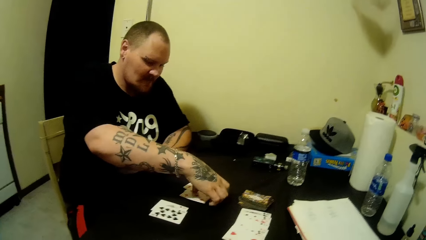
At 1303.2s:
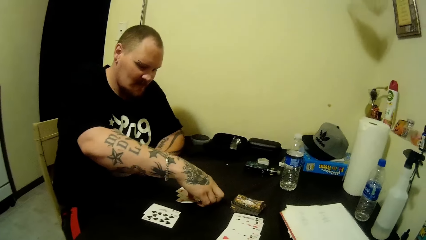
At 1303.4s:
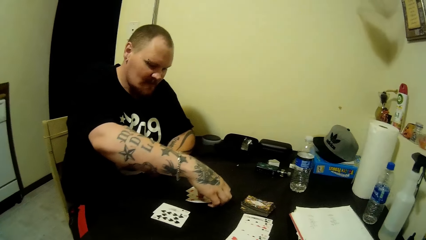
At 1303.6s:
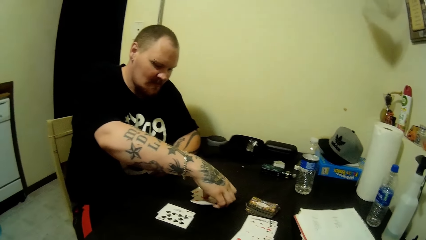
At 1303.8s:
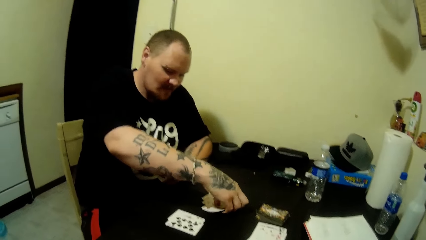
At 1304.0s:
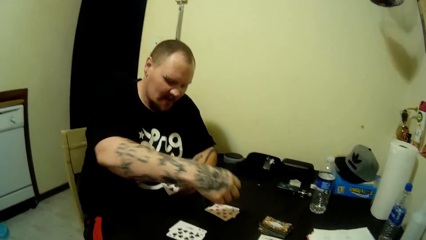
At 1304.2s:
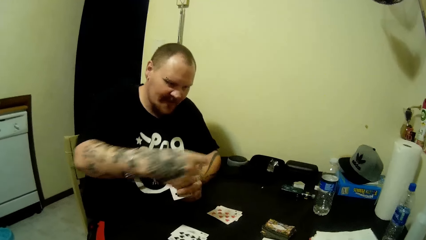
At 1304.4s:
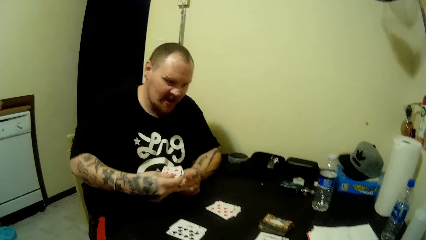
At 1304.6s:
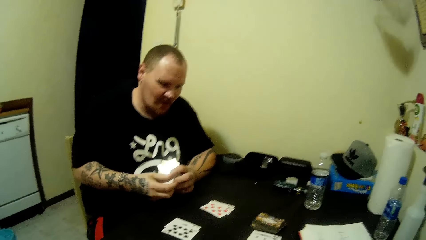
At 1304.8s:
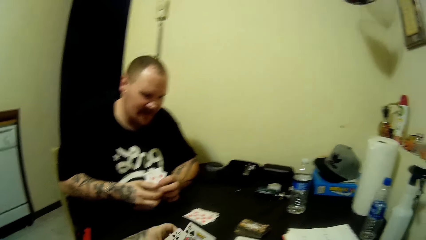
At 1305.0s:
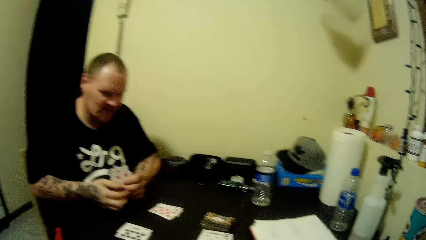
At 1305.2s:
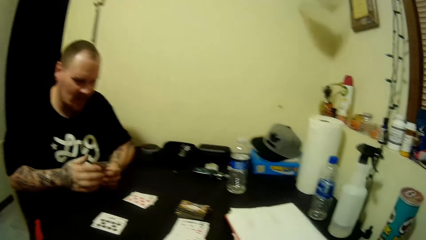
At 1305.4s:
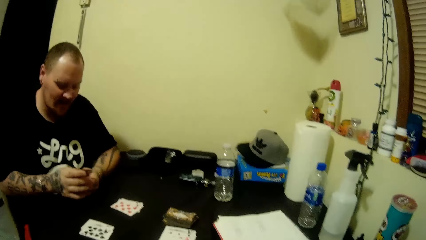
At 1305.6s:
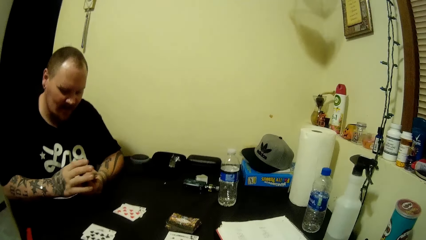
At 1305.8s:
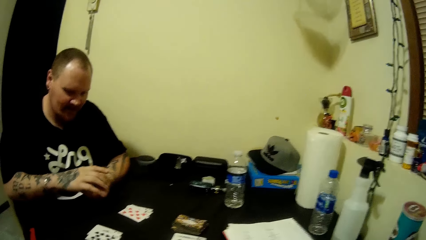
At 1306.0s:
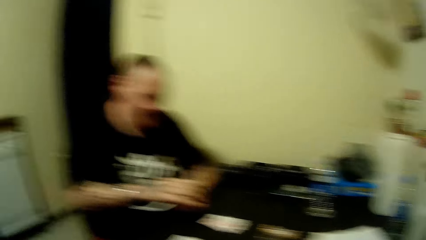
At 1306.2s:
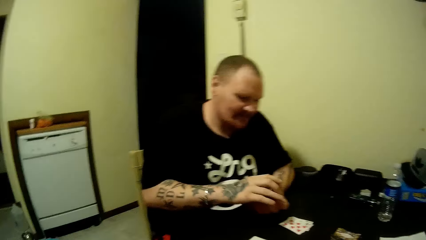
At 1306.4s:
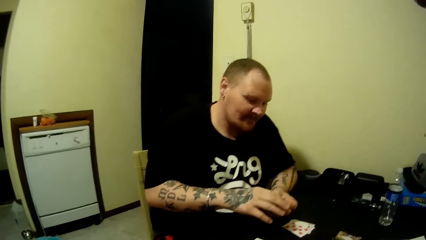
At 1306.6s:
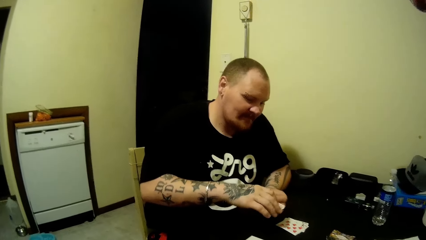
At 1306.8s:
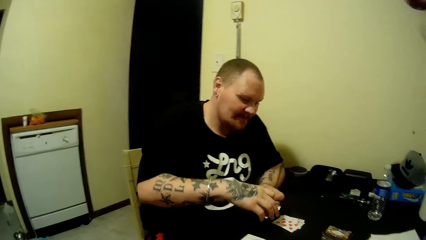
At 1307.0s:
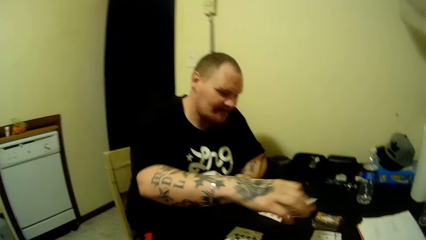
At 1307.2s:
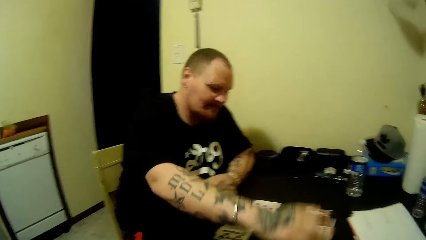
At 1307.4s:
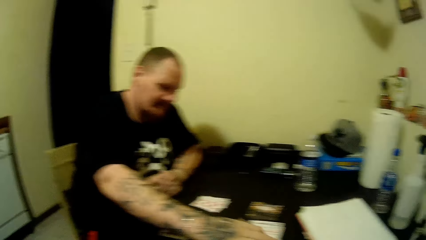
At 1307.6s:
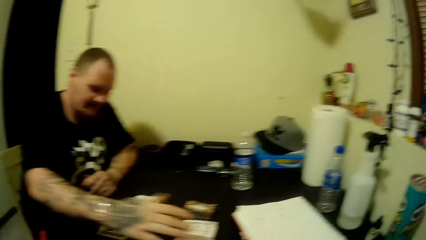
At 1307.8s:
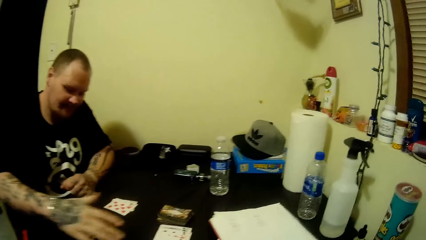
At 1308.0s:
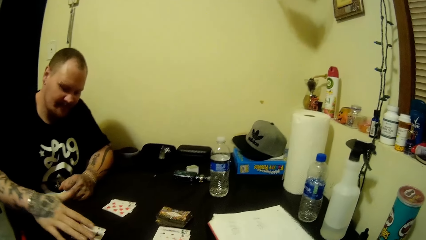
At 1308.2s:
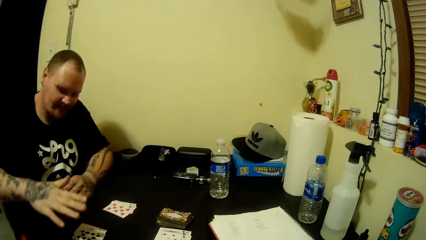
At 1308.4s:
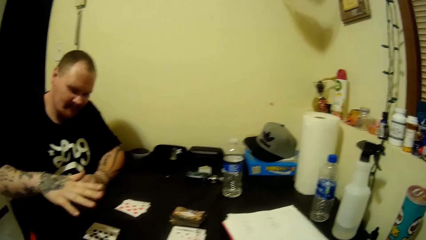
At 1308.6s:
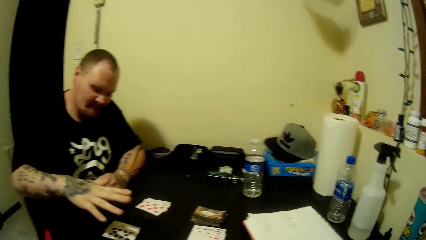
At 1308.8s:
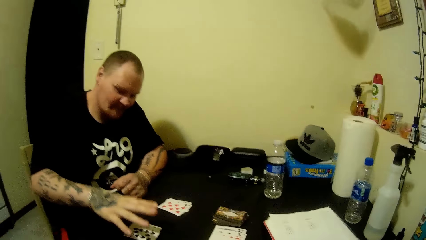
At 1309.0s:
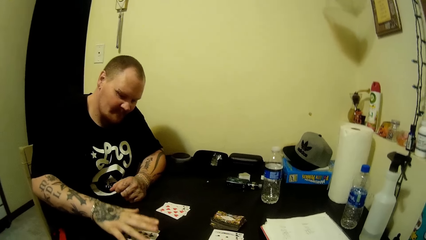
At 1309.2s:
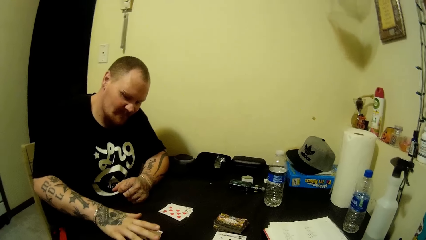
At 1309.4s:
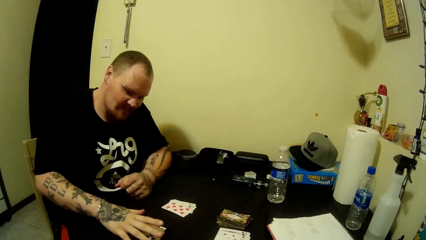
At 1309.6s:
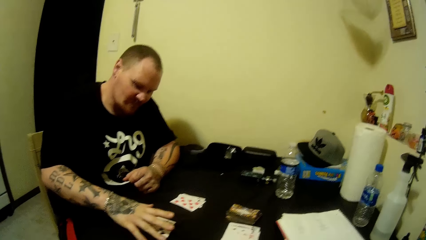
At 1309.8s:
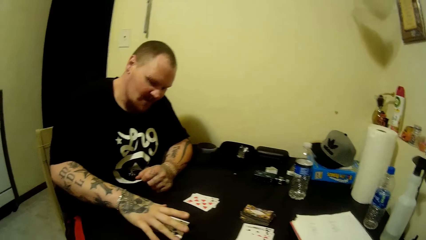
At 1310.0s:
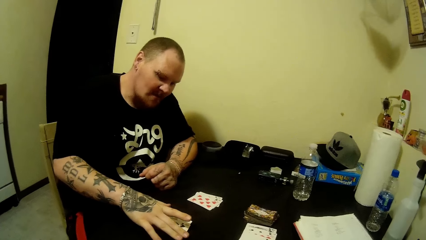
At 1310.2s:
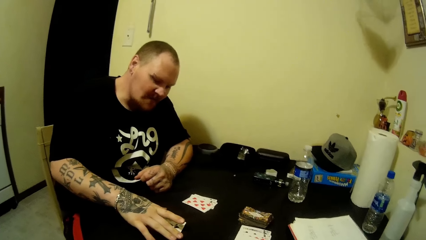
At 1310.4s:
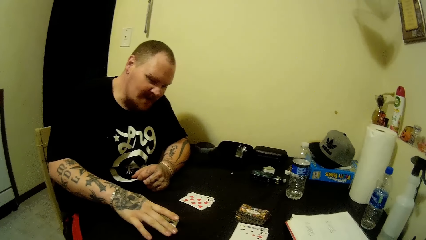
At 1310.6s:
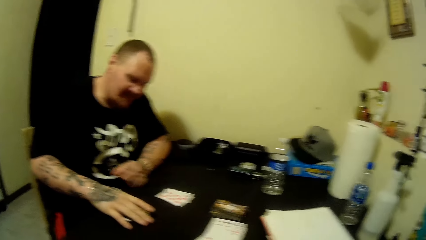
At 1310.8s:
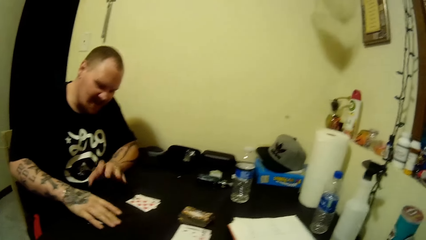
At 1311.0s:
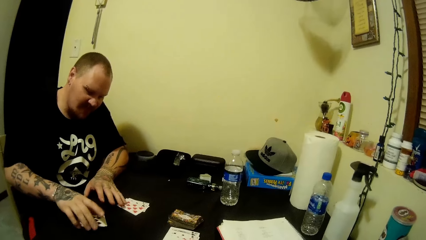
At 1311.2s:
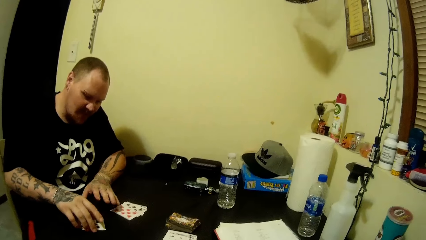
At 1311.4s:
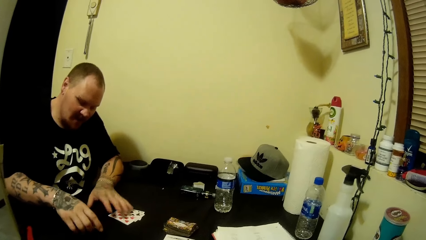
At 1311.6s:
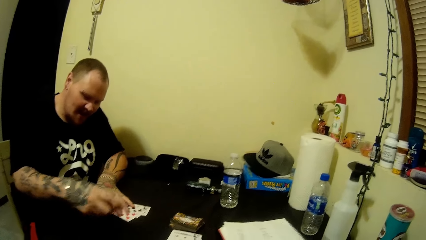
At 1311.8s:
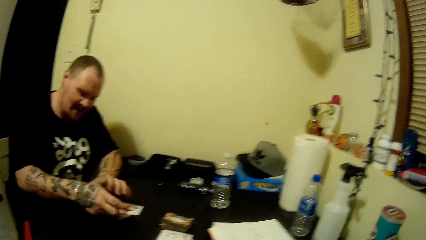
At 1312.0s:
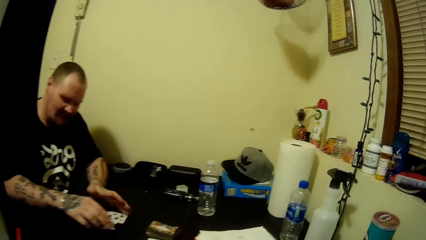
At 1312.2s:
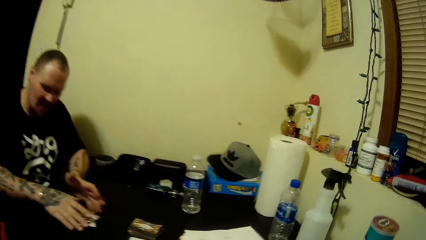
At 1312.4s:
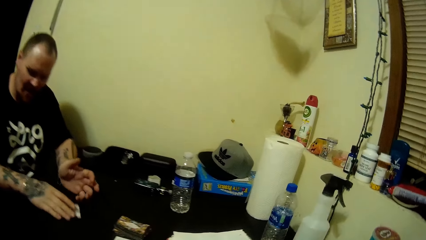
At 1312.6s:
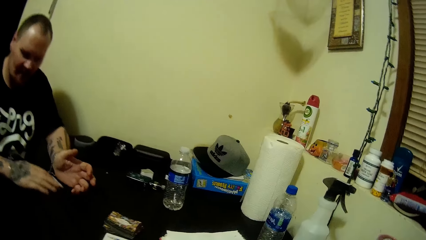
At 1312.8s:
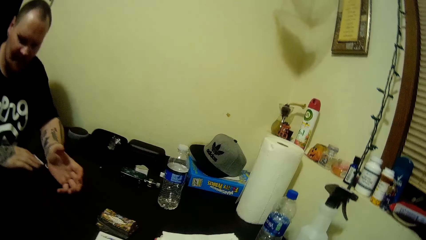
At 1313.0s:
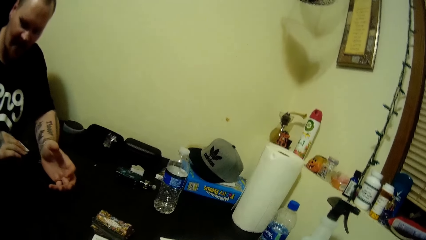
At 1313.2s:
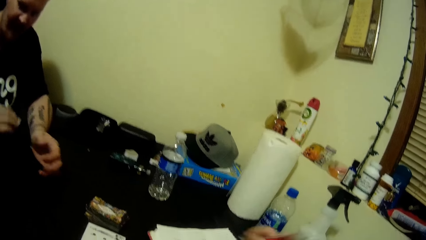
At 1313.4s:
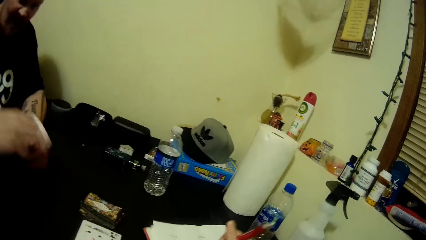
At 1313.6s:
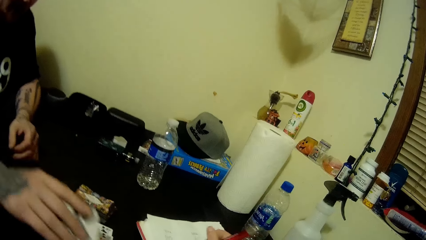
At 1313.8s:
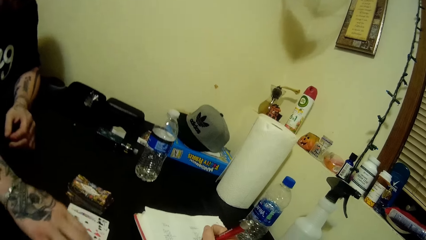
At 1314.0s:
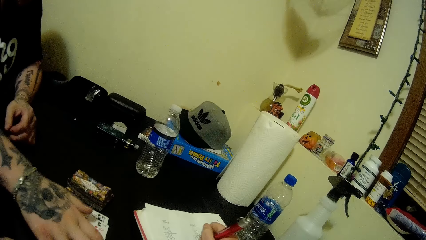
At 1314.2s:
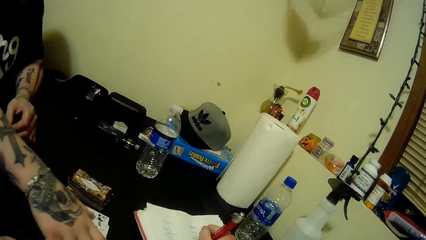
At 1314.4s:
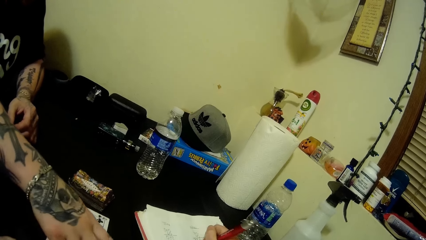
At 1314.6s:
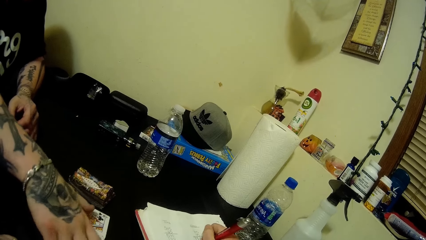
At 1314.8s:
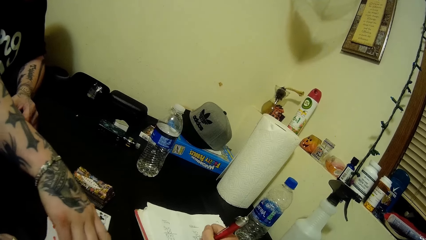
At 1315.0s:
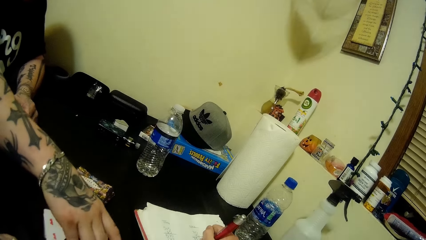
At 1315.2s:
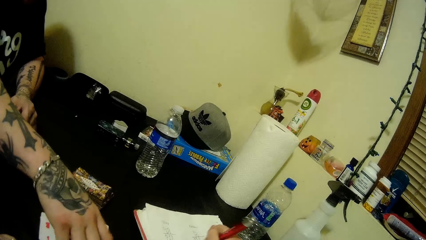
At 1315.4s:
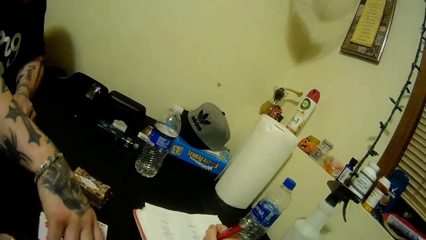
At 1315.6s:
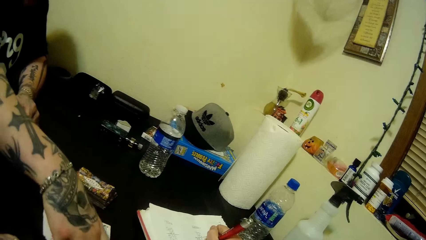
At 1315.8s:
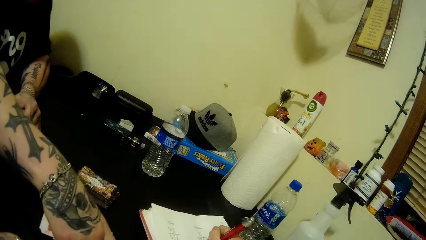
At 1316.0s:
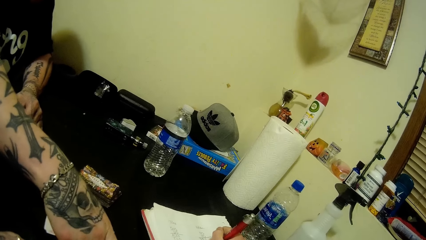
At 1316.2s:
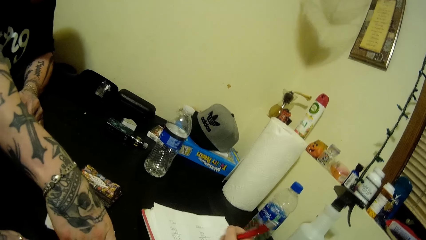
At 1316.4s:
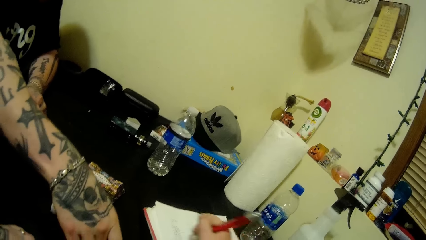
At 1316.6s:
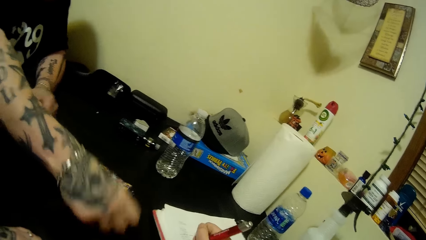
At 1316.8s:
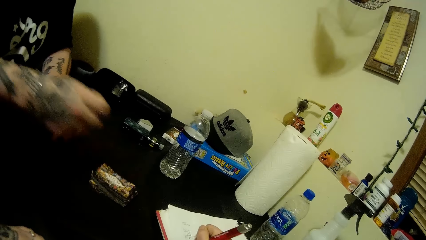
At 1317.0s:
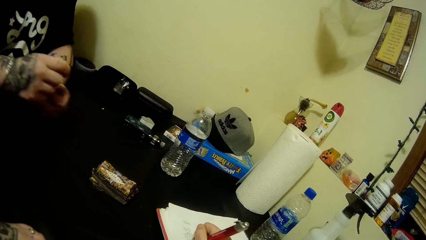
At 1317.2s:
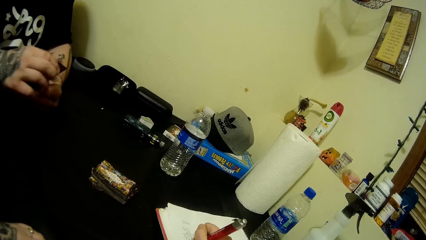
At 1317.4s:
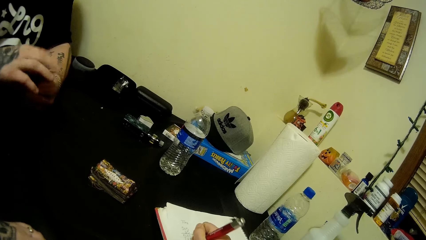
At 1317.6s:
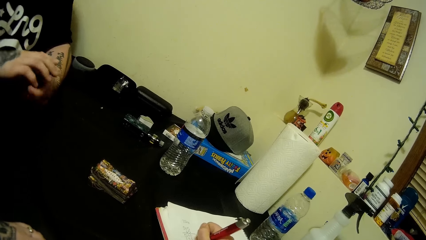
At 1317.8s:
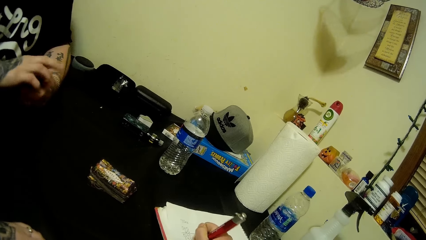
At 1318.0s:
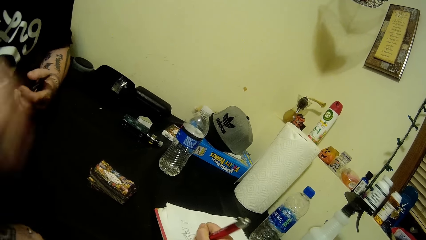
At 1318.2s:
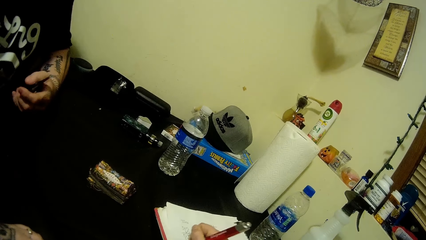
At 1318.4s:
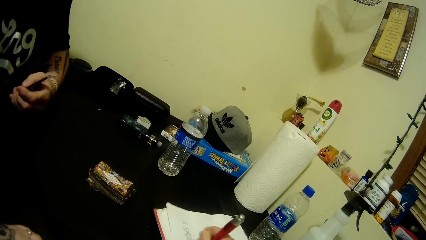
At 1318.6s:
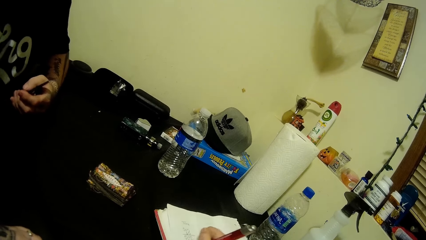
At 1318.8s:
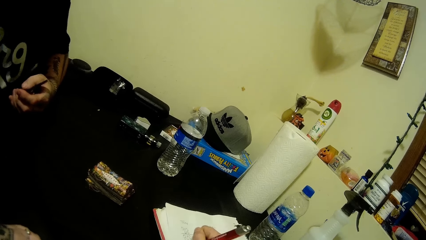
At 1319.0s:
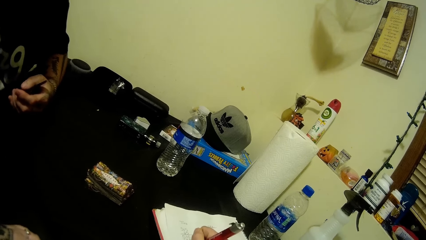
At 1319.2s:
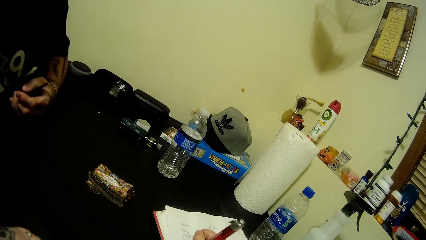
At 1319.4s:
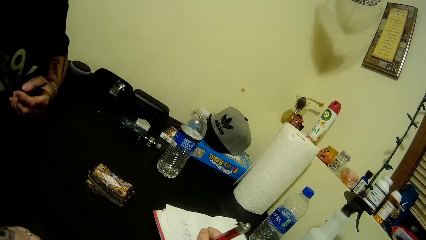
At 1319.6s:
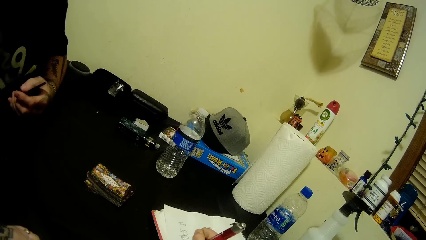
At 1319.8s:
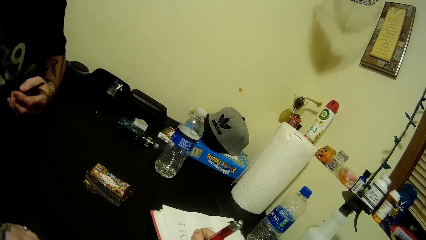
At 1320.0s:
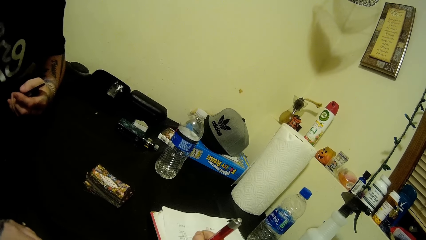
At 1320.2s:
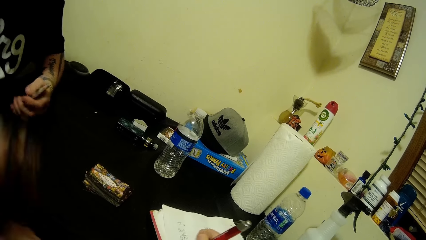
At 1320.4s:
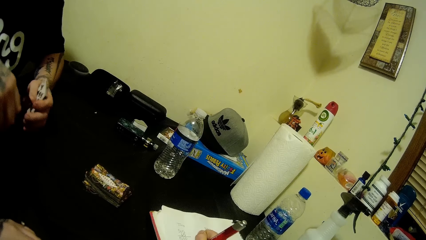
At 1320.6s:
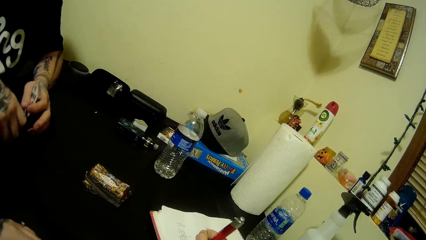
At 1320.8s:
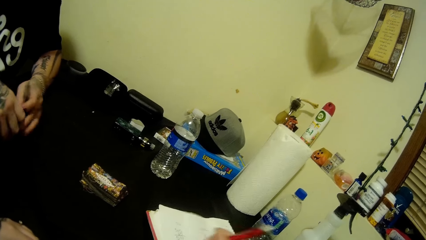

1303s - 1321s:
The man picks up the game cards on the table and adjusts the game cards in the hands. The man puts the game cards on the table. The camera wearer gathers the game cards on the table. The man arranges the card on the table. The man picks up the game cards on the table, puts the game cards on the table, picks up the game cards on the table, adjusts the game cards in the hands, and leans towards the table.
